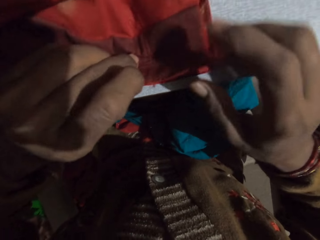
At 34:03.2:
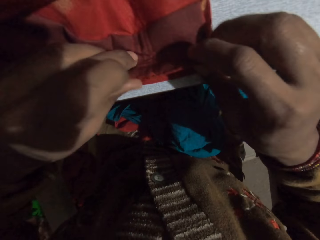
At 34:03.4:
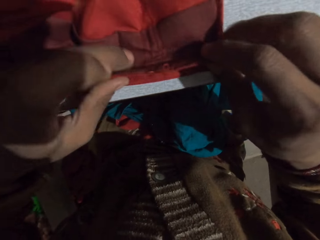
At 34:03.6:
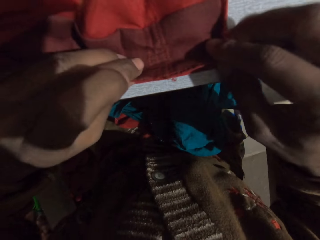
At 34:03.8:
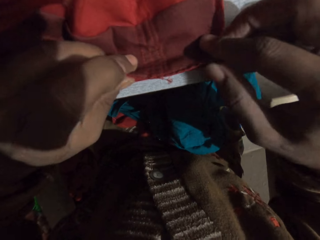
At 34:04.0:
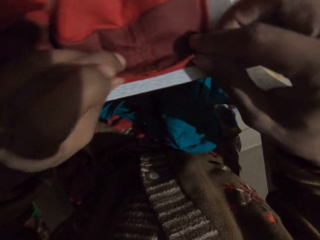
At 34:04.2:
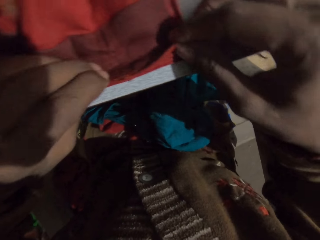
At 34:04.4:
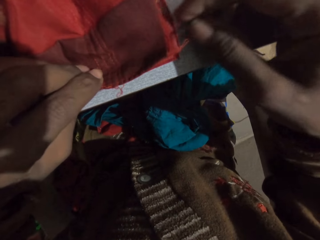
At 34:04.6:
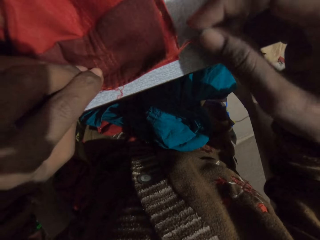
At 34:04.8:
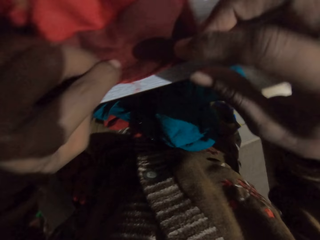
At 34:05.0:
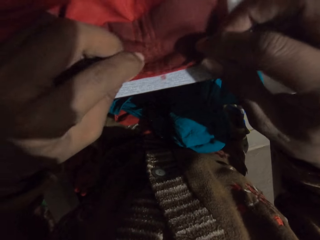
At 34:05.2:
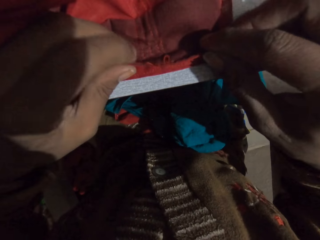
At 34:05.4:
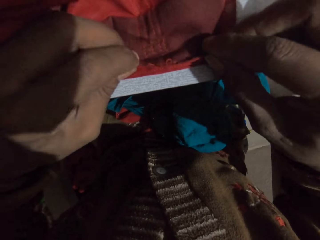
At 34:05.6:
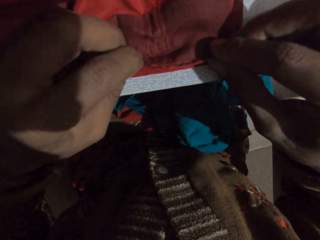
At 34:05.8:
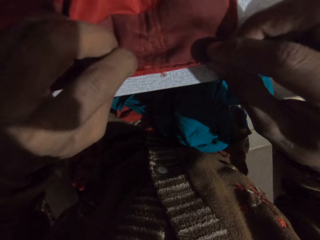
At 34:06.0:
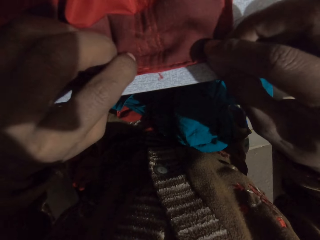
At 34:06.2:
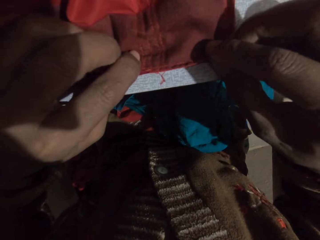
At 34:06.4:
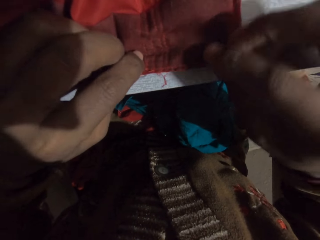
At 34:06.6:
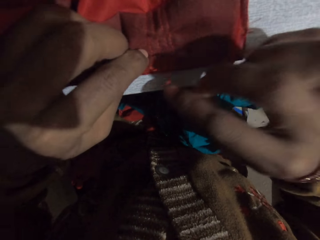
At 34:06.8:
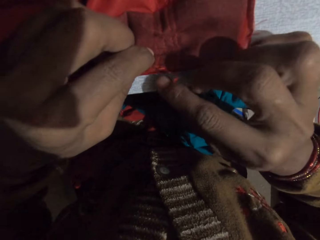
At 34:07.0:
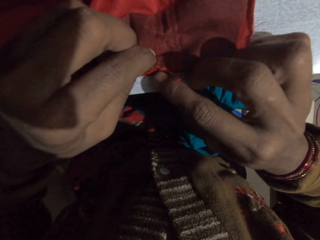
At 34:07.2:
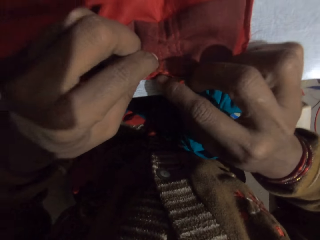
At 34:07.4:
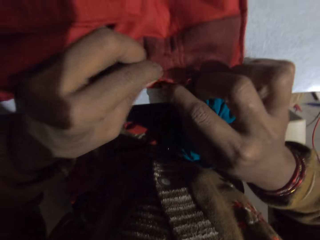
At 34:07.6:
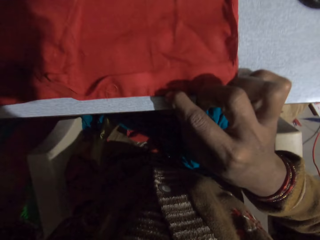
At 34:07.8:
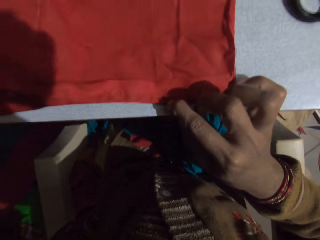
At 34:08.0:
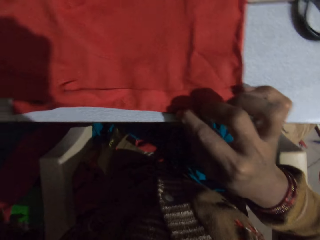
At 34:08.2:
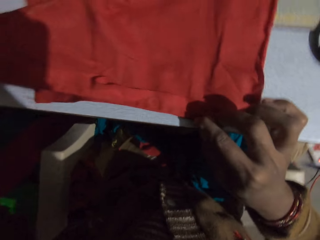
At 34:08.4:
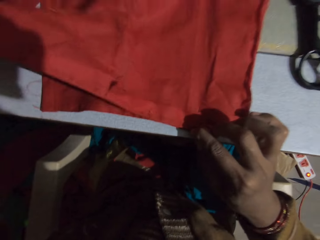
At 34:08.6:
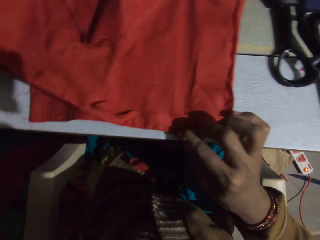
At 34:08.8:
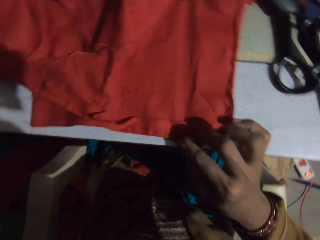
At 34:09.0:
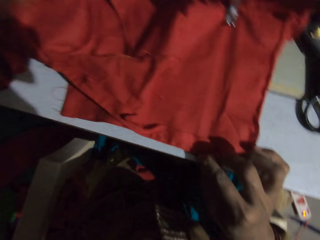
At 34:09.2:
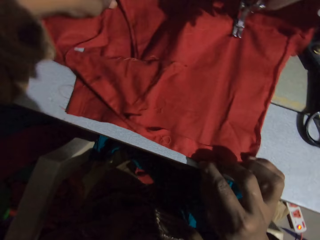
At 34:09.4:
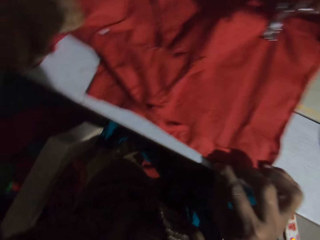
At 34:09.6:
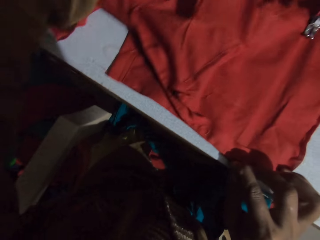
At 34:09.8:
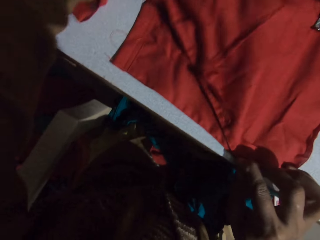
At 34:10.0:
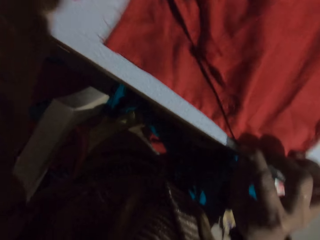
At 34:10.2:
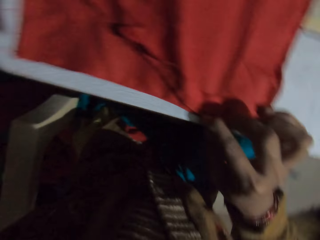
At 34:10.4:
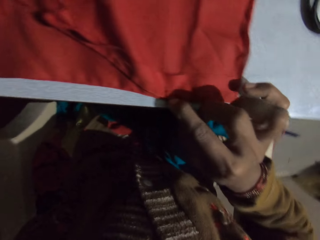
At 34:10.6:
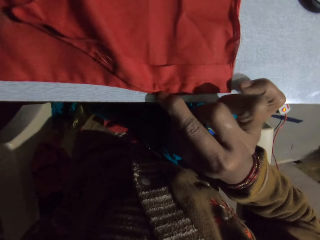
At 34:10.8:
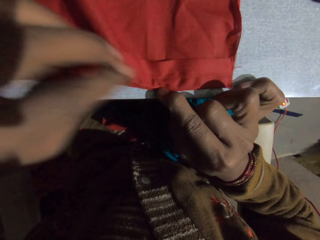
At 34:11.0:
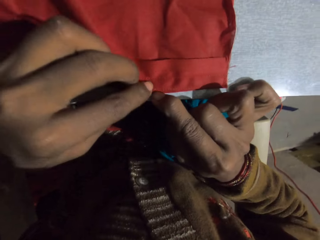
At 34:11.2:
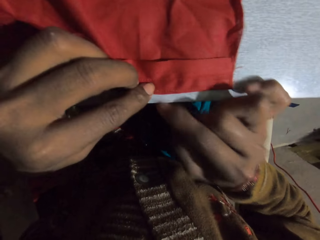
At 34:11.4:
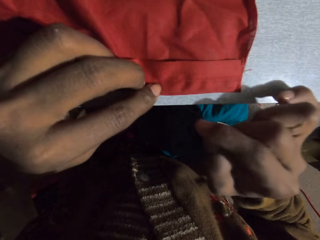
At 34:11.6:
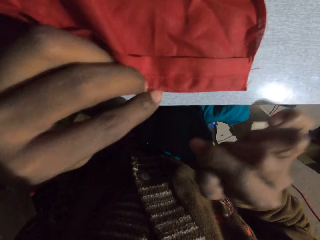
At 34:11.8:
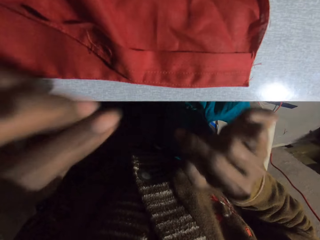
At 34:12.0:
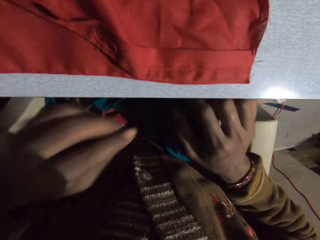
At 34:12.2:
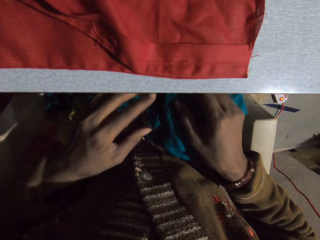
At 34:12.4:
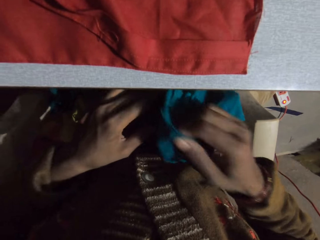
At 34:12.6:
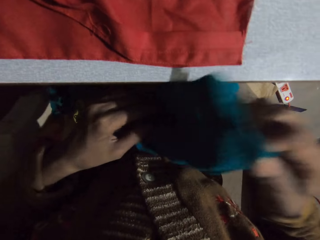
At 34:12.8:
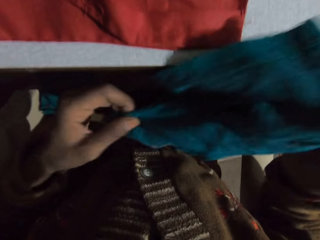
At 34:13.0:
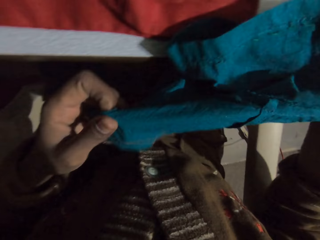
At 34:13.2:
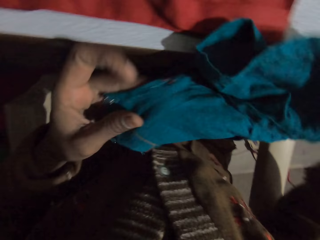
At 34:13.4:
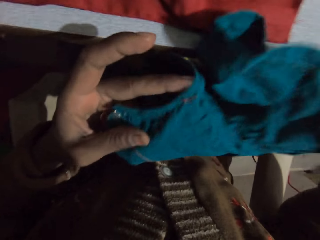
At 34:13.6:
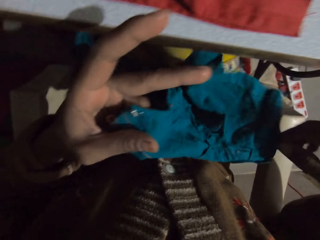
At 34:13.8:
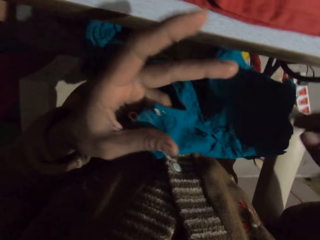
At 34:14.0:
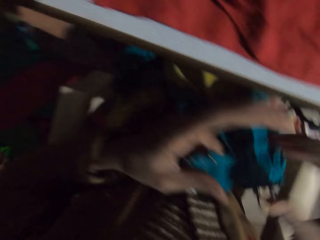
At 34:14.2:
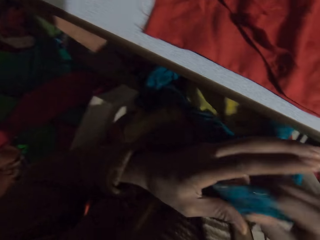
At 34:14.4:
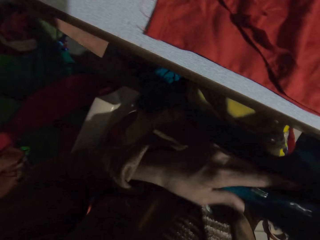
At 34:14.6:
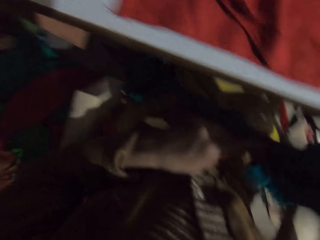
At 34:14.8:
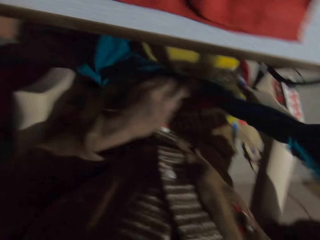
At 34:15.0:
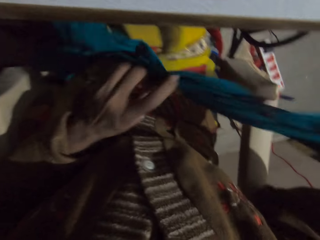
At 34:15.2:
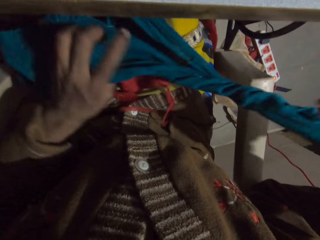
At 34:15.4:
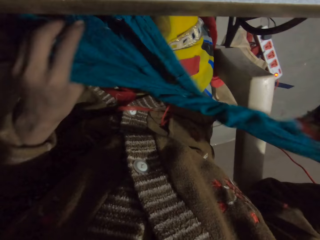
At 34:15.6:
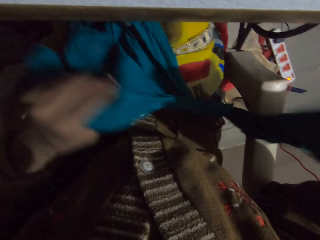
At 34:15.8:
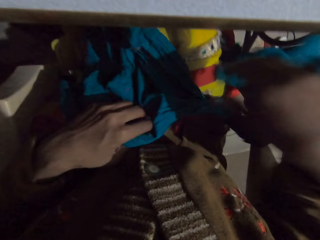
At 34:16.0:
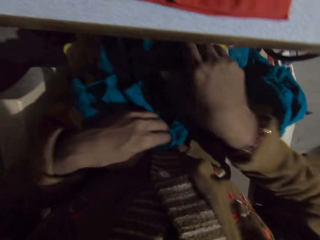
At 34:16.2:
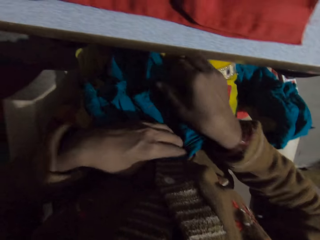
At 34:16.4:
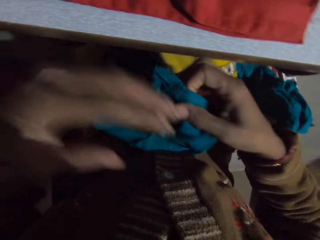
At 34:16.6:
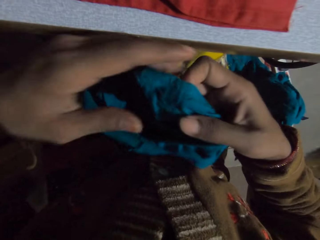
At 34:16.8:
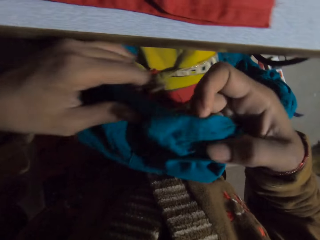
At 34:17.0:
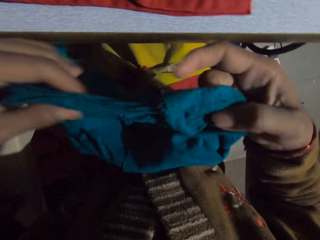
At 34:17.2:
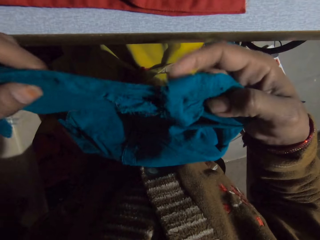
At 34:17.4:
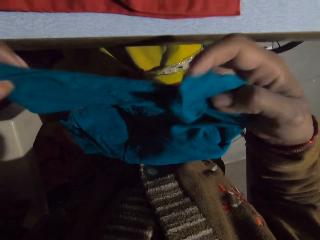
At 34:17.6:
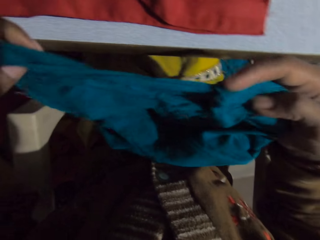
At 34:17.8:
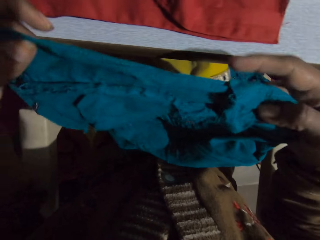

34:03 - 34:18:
The camera wearer picks up the cloth from the thighs. They stretch the cloth.

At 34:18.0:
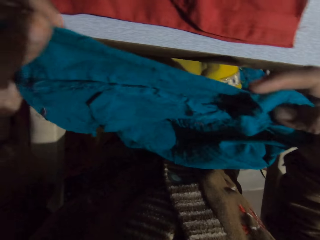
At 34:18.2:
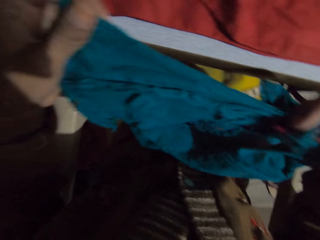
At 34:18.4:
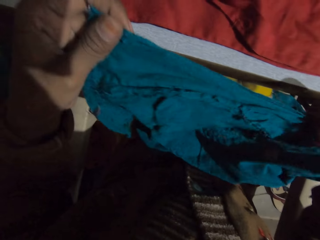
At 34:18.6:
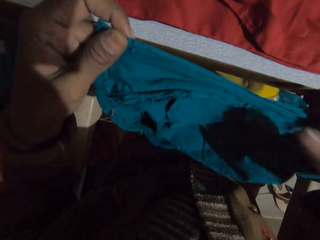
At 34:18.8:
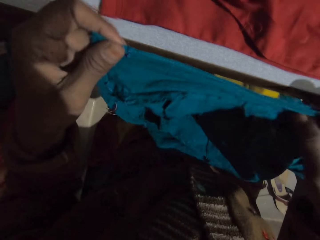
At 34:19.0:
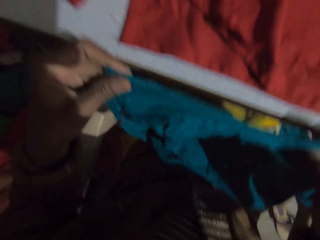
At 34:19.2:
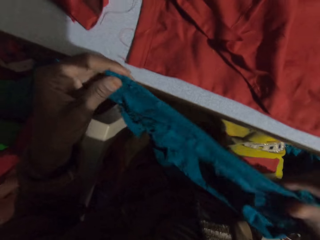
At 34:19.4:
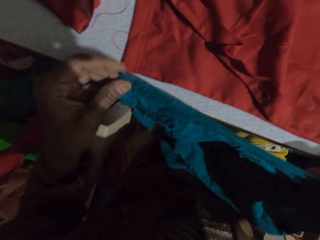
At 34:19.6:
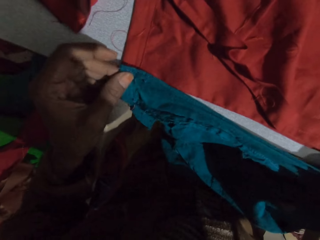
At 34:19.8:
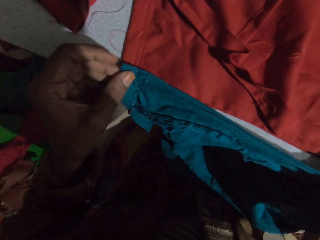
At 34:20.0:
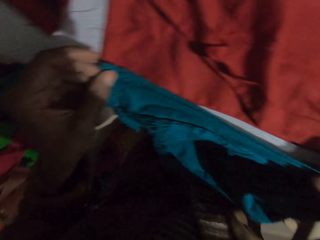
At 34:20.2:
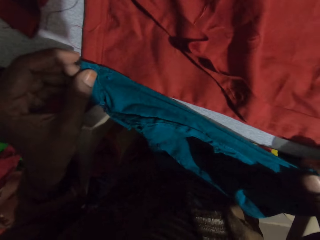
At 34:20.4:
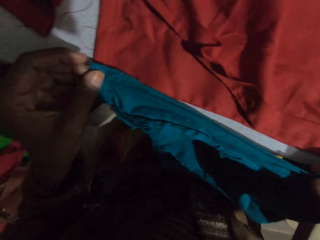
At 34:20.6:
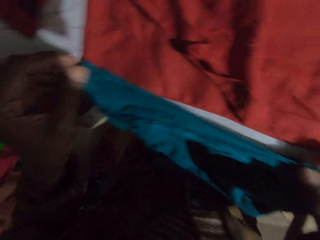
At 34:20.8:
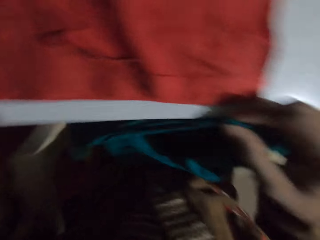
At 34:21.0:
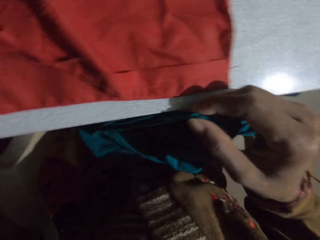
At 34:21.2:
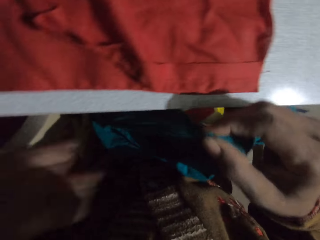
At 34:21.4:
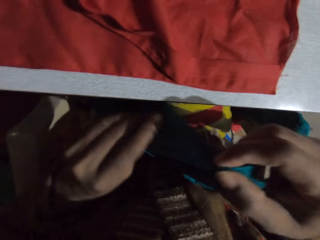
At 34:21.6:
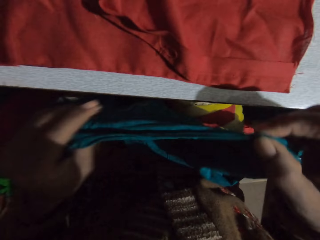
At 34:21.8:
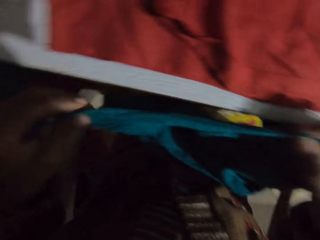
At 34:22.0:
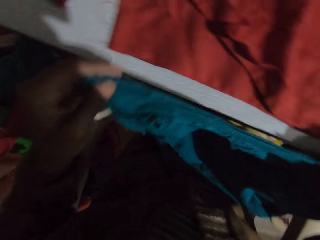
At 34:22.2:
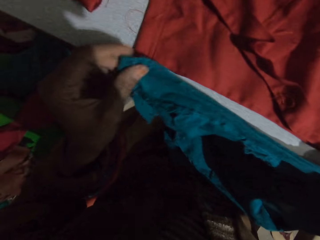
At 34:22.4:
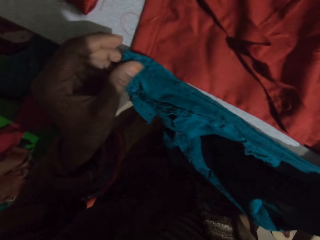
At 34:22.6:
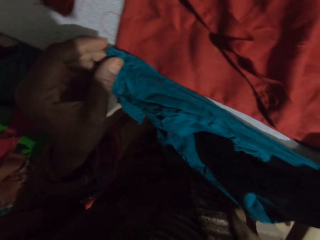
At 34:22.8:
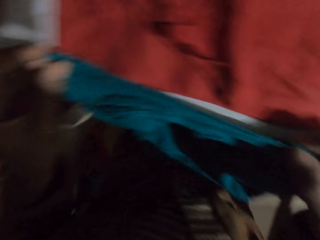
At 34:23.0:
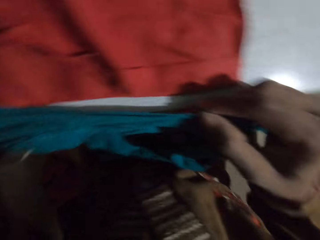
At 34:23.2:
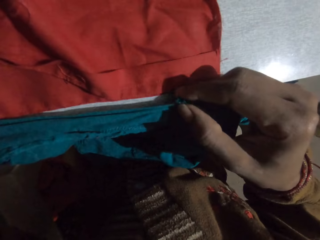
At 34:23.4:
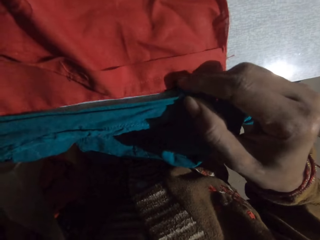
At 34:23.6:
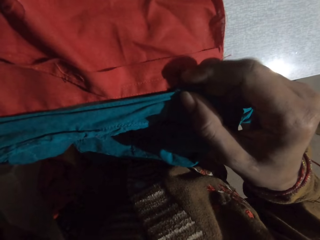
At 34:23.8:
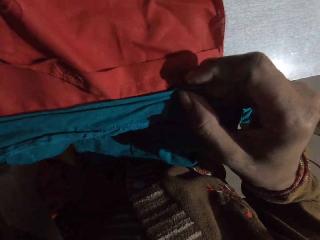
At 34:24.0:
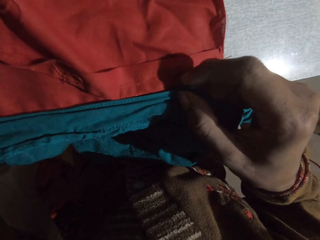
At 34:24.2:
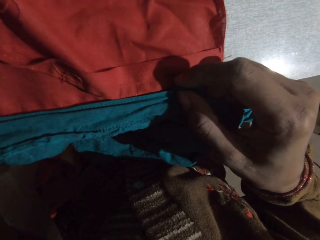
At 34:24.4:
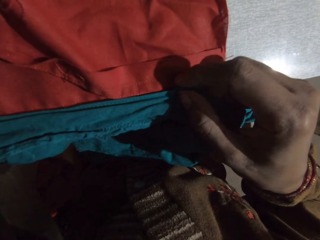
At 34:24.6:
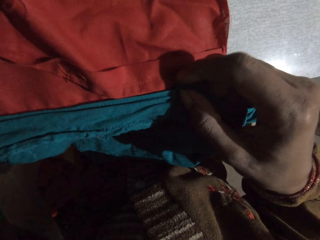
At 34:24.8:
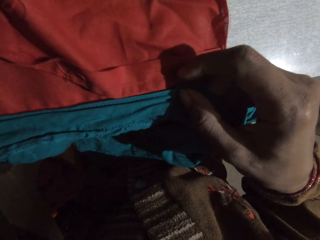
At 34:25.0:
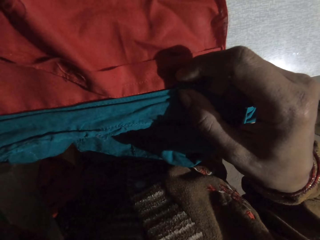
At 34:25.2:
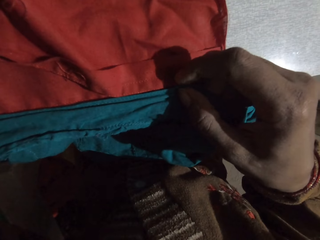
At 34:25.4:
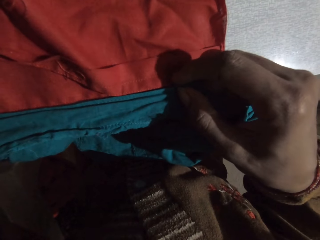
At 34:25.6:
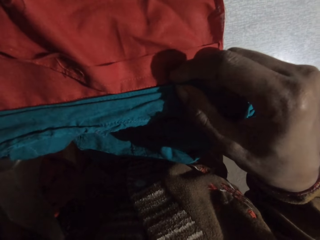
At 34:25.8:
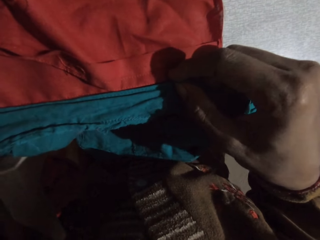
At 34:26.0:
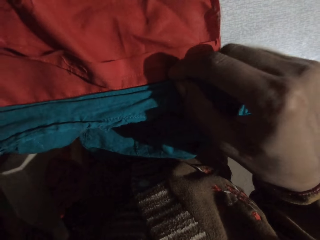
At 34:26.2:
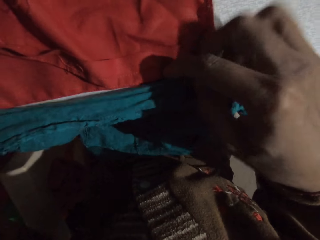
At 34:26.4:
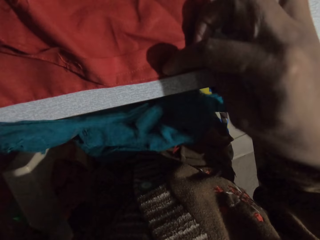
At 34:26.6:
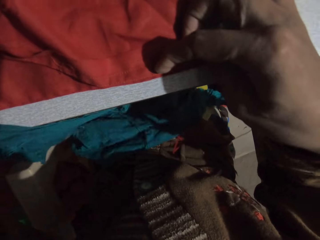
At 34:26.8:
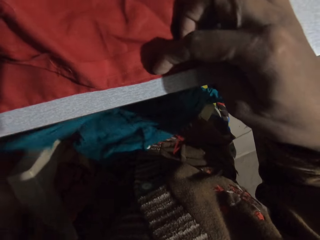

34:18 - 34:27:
The camera wearer looks at the cloth. They measure the fabric against the fabric. They place the cloth on the cloth.
